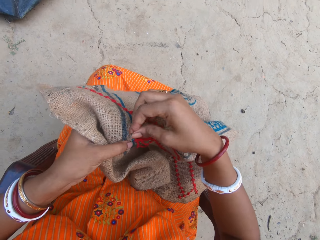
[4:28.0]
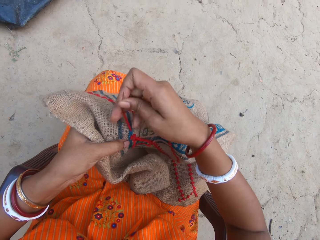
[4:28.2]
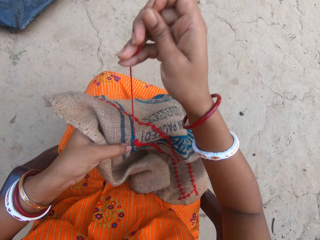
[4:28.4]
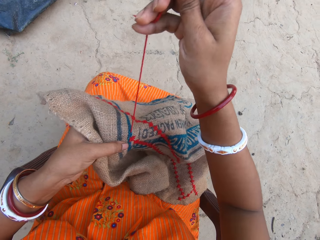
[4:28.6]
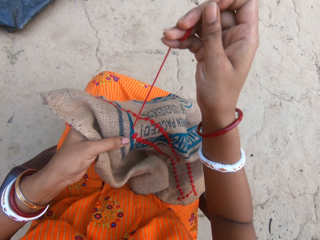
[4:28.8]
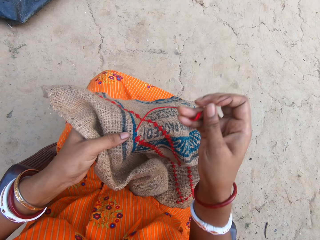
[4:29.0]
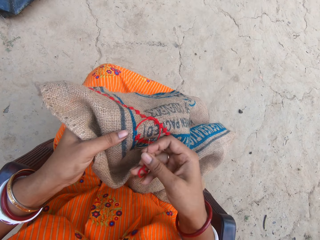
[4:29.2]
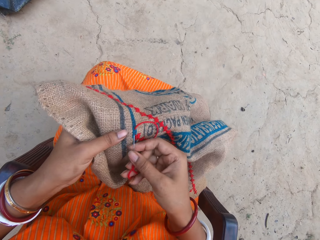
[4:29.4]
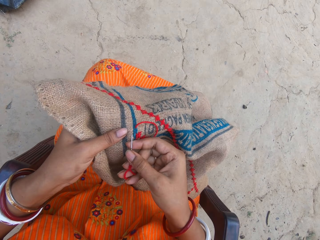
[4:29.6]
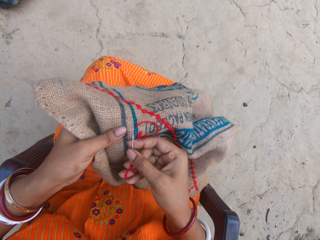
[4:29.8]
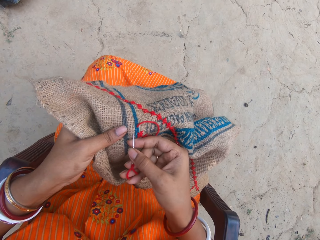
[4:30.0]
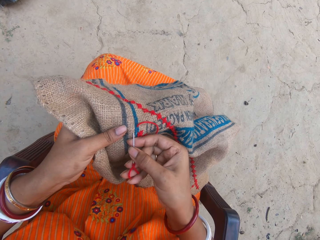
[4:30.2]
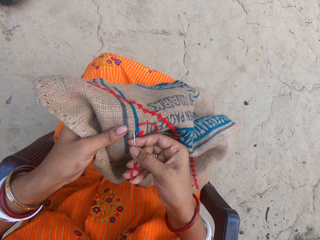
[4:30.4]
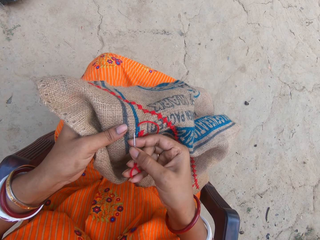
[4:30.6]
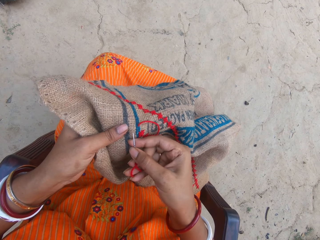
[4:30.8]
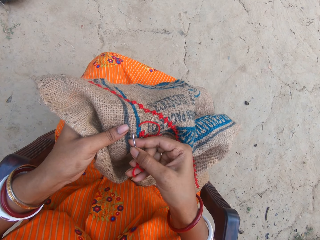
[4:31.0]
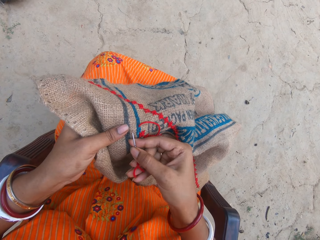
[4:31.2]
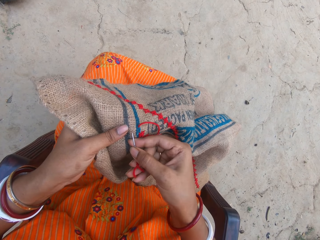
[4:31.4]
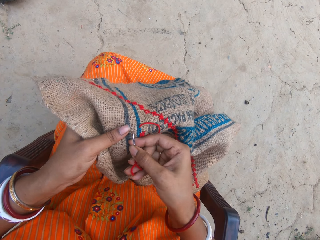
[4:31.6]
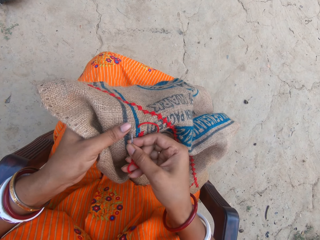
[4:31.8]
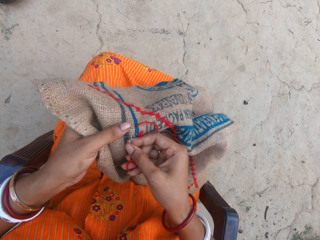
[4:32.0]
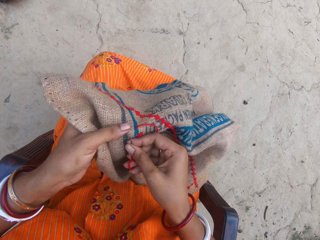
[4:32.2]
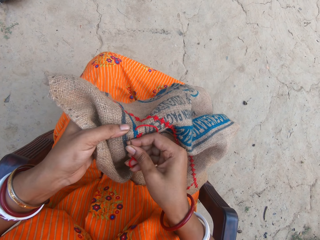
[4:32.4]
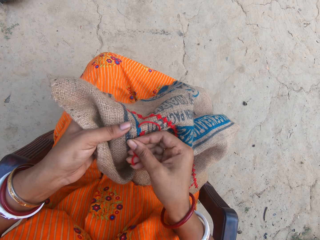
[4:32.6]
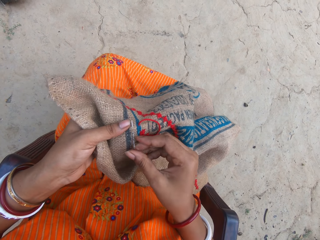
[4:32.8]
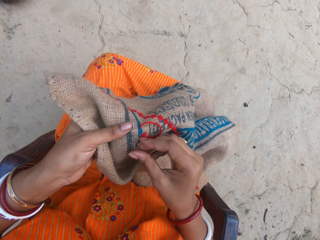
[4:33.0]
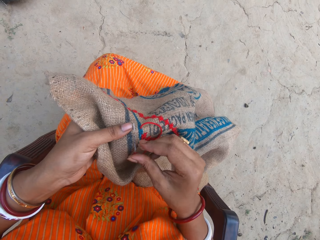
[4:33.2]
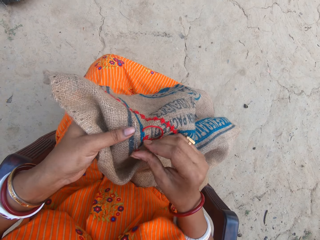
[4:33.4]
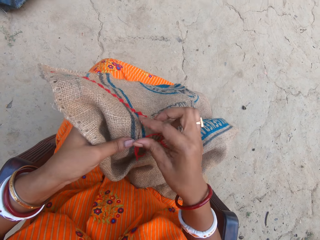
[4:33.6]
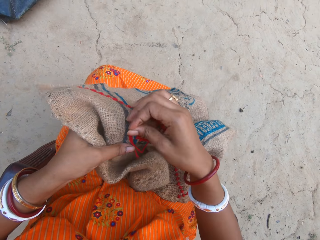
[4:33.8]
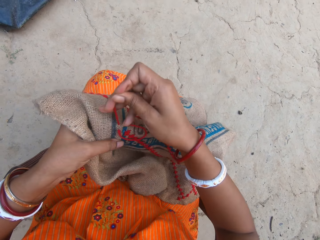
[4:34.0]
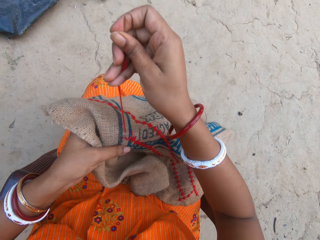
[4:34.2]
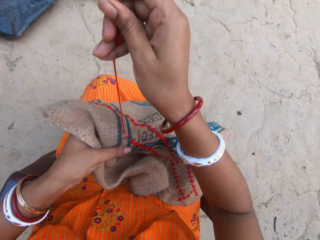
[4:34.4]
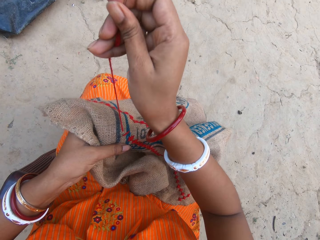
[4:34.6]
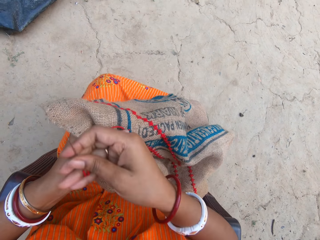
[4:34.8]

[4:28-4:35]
The camera wearer pulls a thread. They knit a sack. They pull the thread.

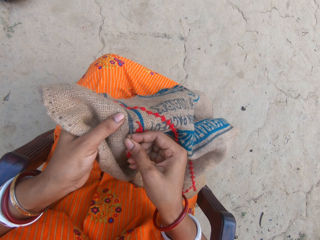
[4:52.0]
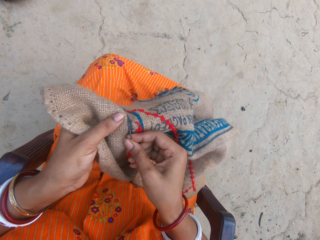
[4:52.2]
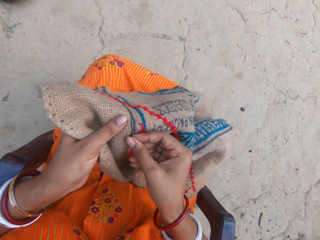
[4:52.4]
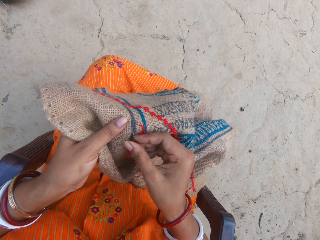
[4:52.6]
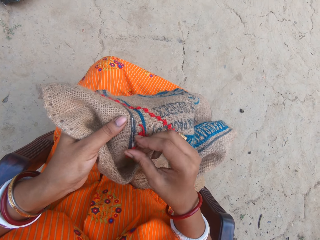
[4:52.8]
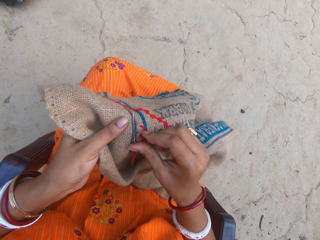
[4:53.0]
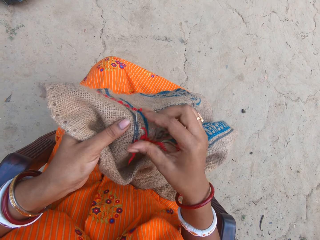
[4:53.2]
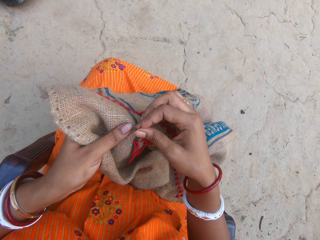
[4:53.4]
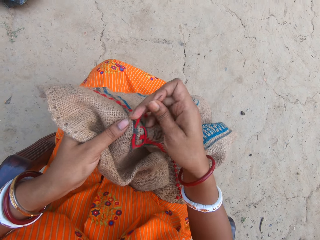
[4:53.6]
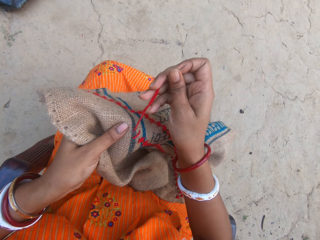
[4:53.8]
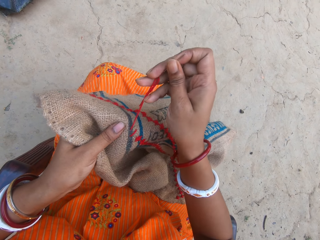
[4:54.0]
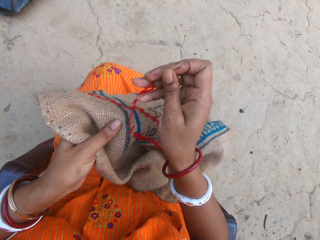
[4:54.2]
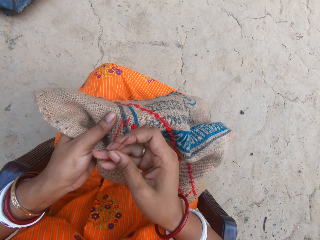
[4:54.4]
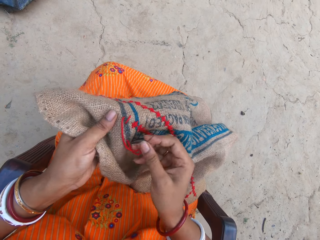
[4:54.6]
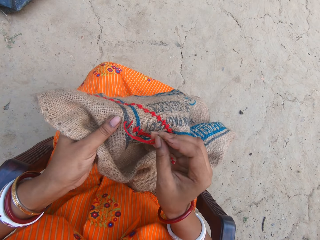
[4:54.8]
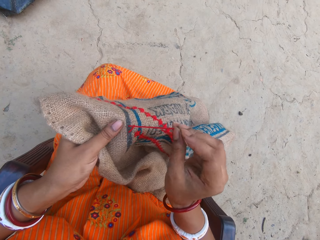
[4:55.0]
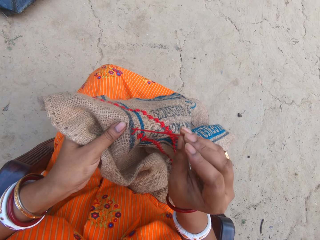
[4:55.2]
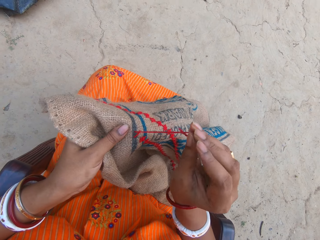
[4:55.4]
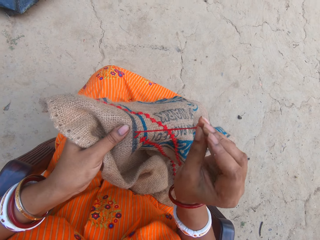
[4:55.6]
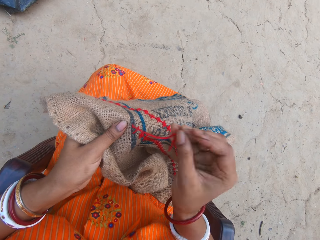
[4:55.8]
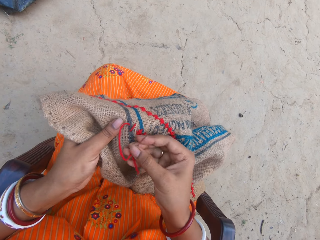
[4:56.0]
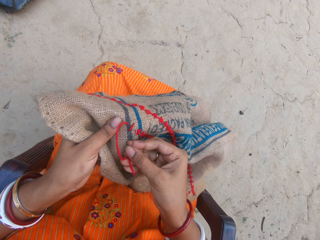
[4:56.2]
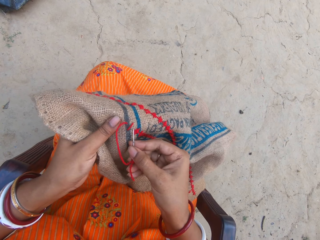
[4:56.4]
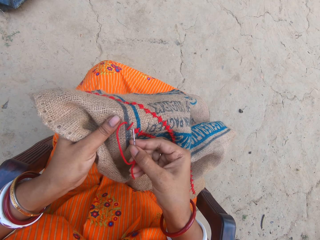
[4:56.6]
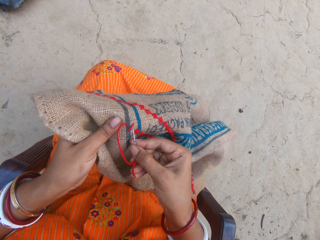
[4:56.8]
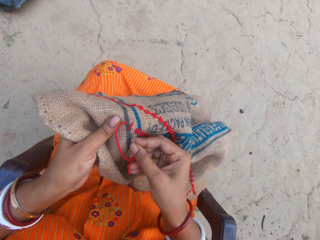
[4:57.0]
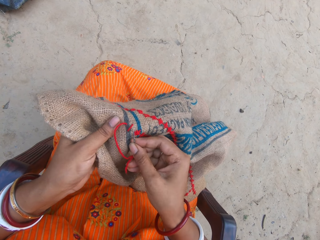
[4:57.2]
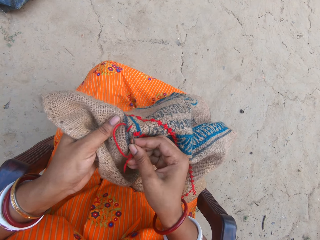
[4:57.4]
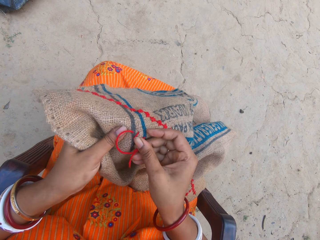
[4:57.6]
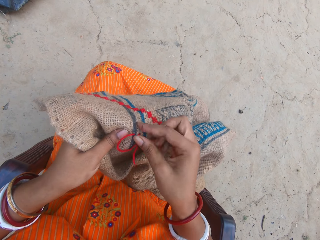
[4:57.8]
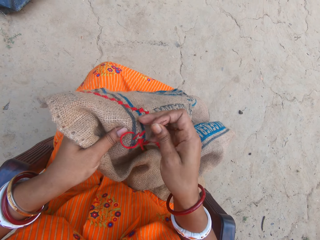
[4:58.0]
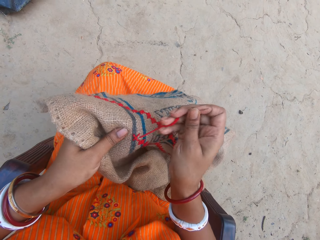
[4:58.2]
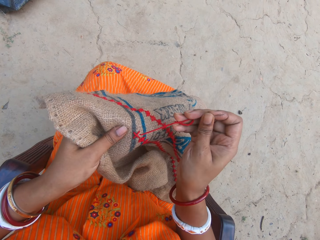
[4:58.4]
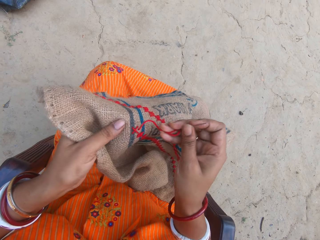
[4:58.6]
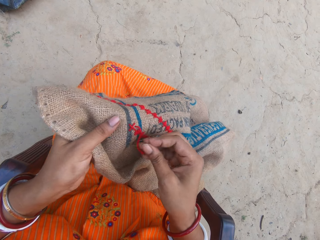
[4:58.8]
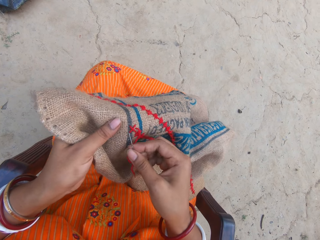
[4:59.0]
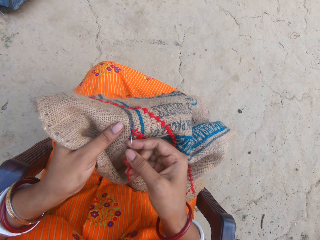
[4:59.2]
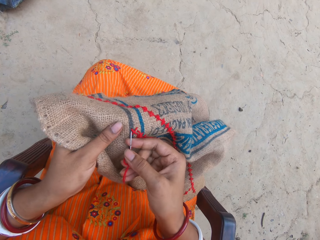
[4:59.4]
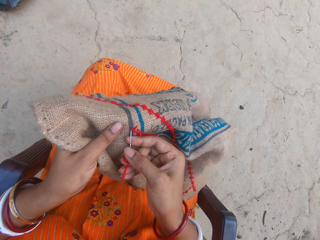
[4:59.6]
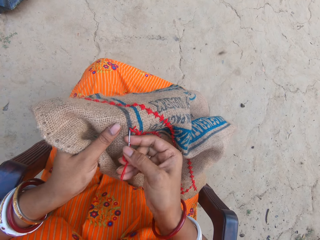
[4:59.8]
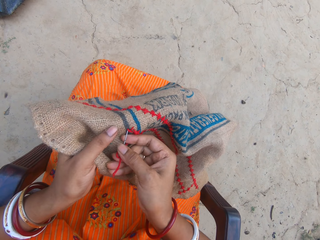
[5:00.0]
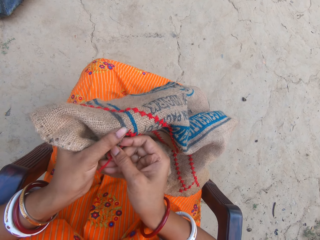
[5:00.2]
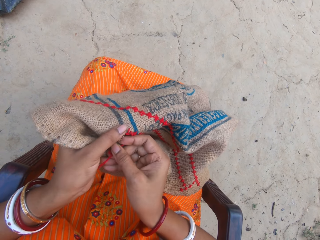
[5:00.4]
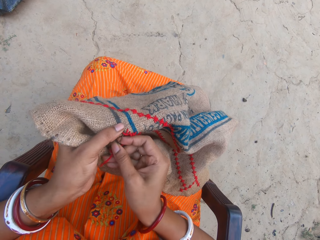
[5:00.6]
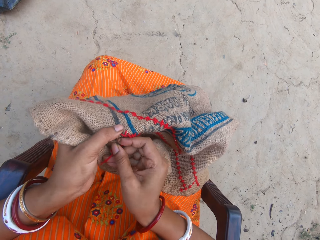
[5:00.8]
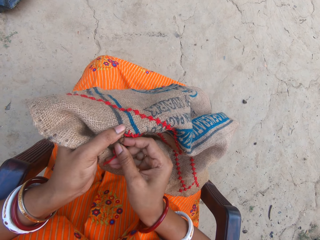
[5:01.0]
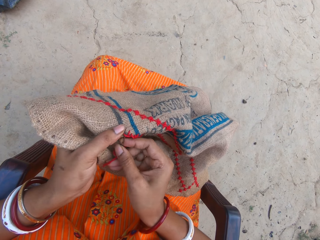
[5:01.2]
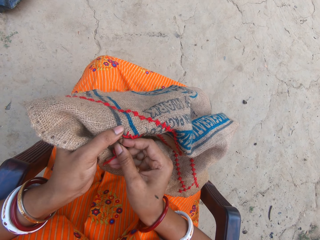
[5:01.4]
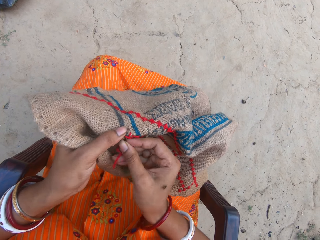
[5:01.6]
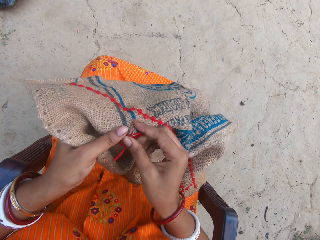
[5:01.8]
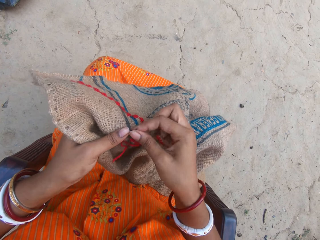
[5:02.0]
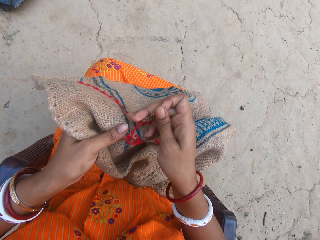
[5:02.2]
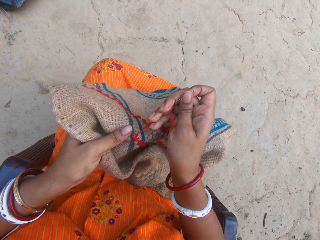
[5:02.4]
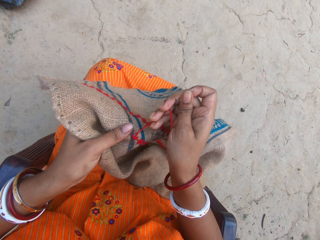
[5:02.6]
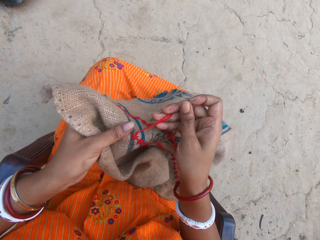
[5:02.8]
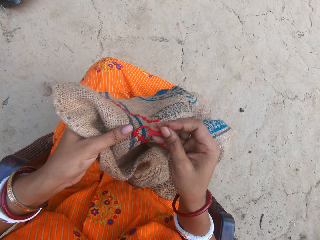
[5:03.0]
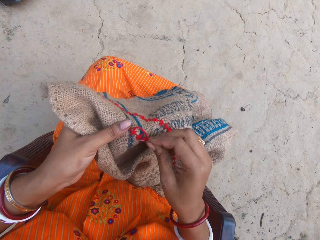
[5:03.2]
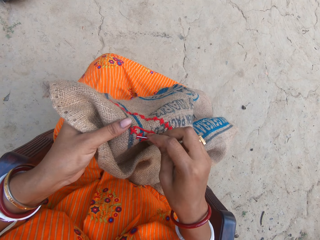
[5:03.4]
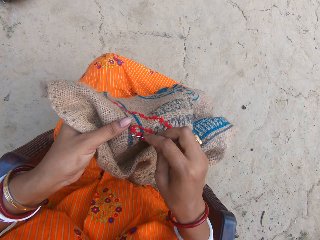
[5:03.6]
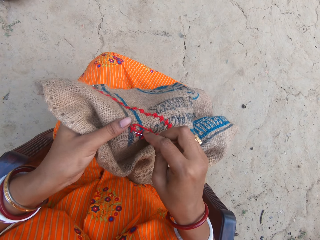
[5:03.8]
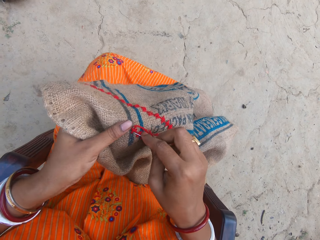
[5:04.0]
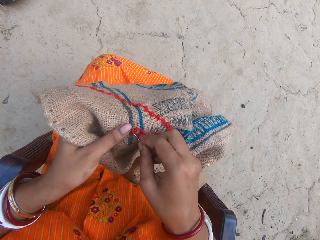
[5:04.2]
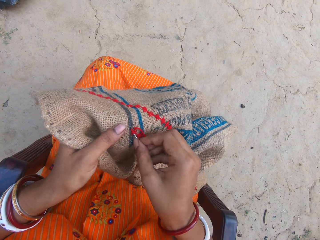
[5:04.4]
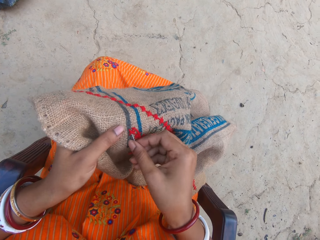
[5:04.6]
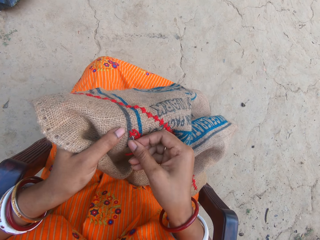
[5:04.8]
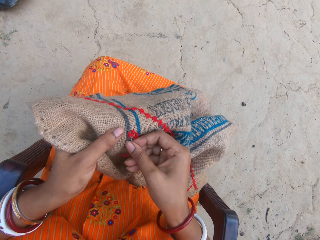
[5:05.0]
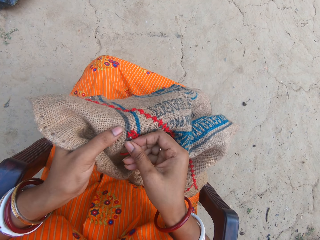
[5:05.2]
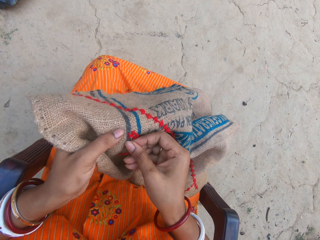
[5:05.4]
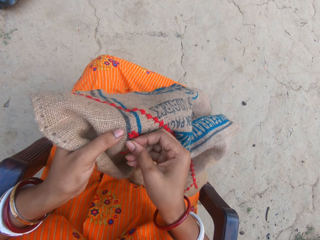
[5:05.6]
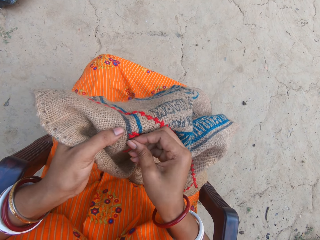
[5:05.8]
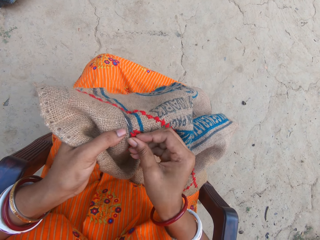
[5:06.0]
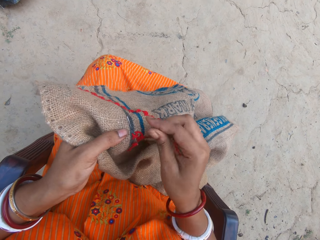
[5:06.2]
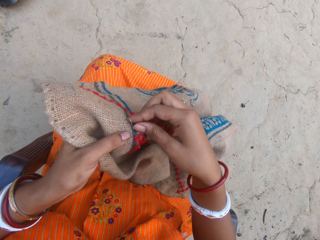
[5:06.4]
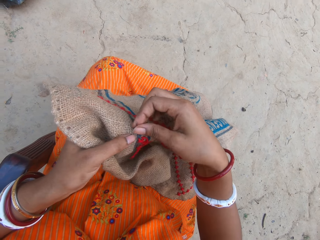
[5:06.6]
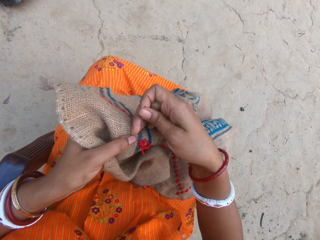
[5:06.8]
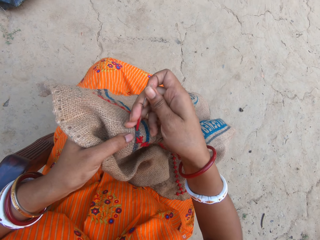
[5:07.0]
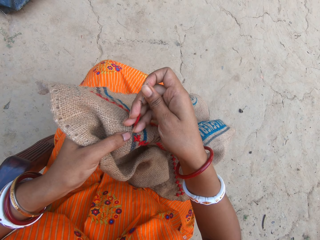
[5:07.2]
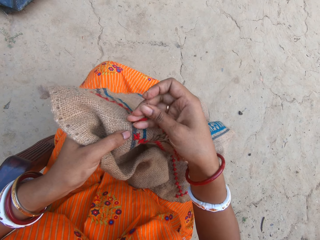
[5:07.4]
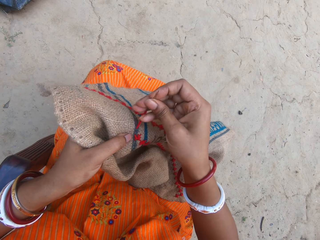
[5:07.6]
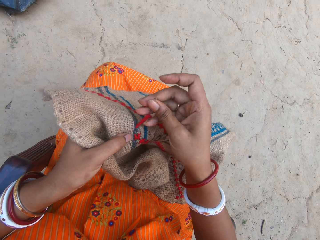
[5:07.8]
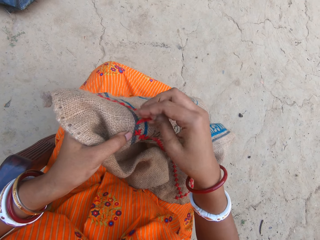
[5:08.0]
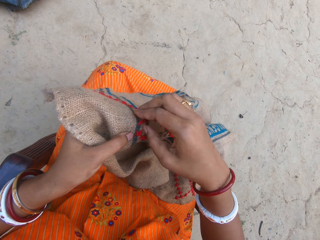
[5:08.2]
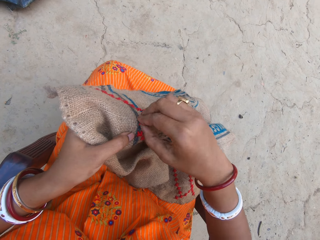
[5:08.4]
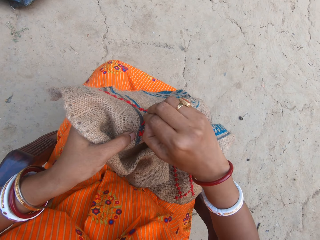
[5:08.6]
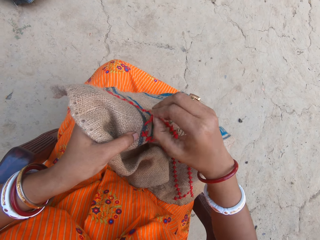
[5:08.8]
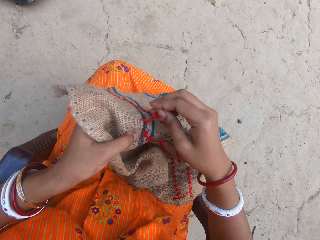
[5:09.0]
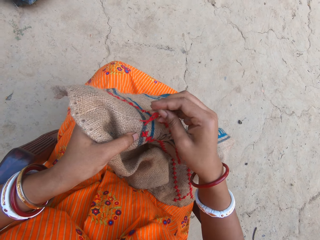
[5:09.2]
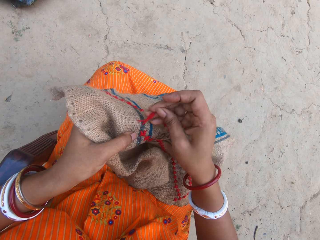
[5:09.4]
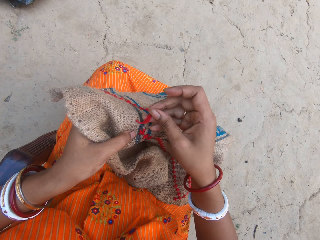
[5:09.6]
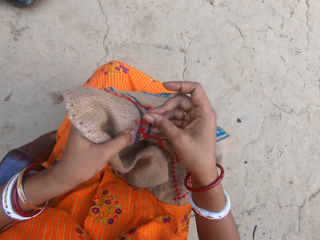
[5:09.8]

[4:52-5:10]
The camera wearer pulls a thread with a needle. She knits a sack. She pulls the thread with the needle. She knits the sack. She pulls the thread with the needle. She knits the sack. She pulls the thread with the needle. She adjusts the thread in the sack with her right hand. She pulls the thread with her hand.
